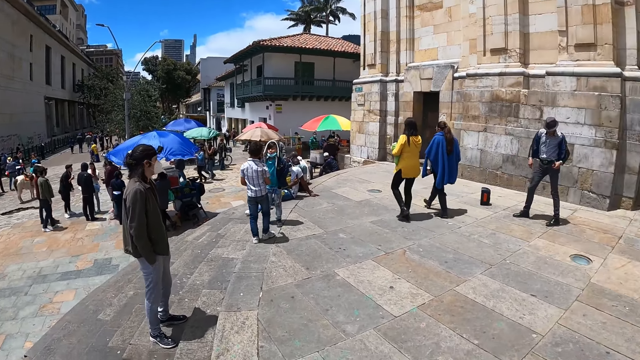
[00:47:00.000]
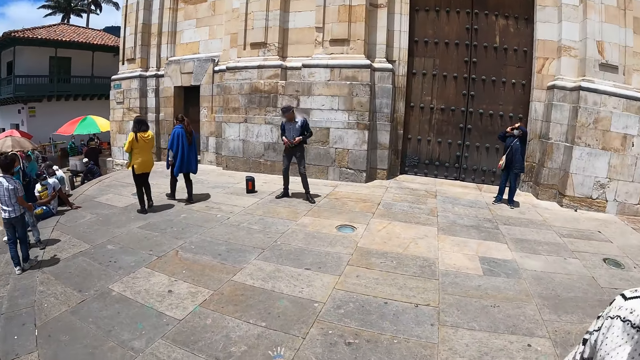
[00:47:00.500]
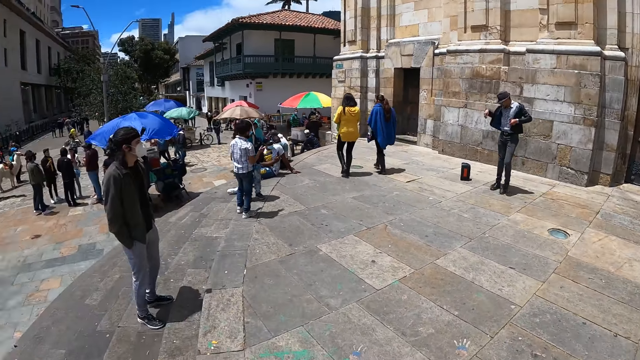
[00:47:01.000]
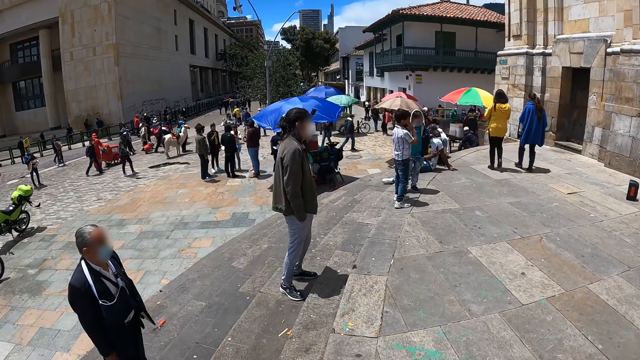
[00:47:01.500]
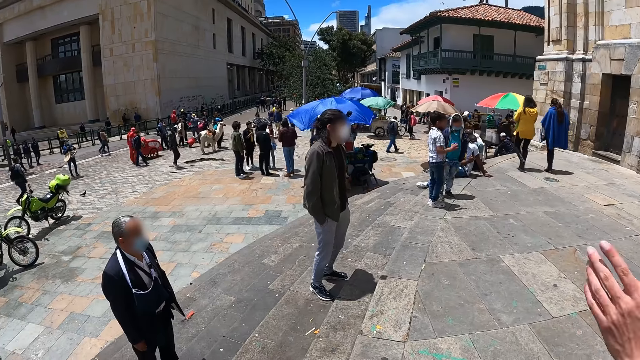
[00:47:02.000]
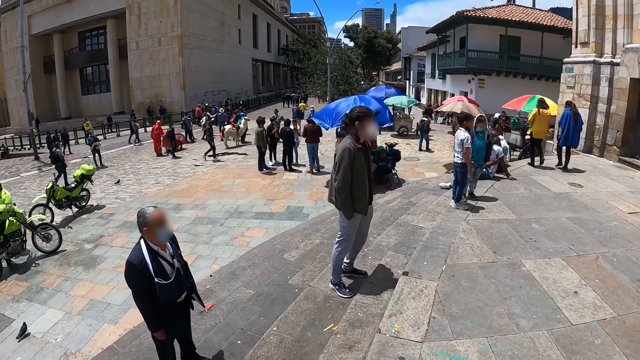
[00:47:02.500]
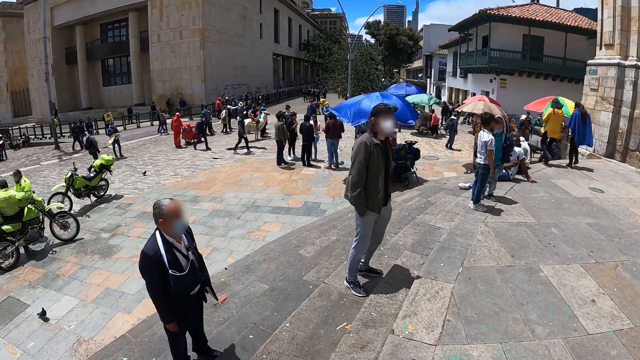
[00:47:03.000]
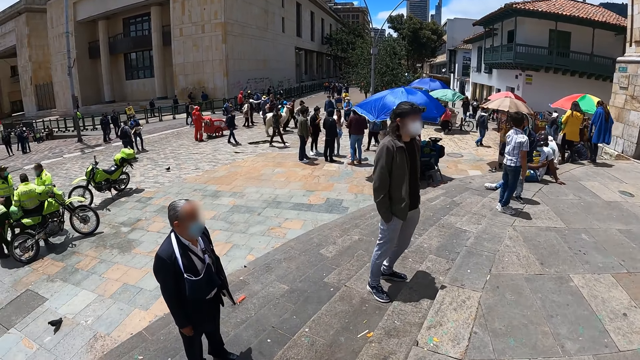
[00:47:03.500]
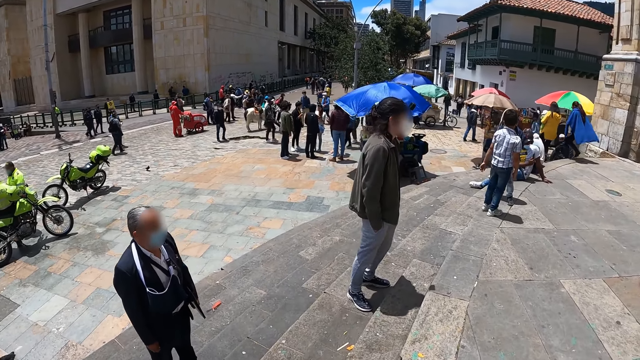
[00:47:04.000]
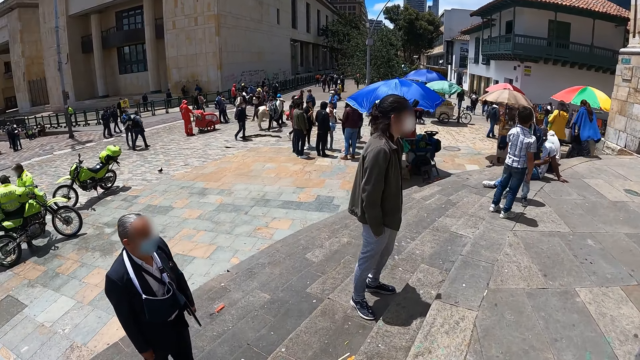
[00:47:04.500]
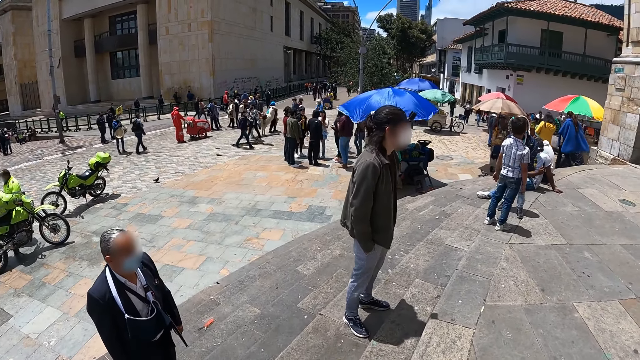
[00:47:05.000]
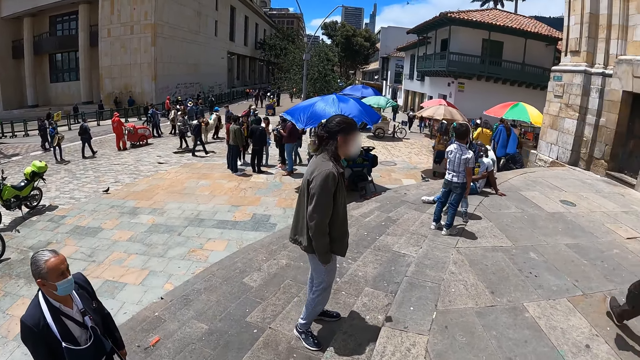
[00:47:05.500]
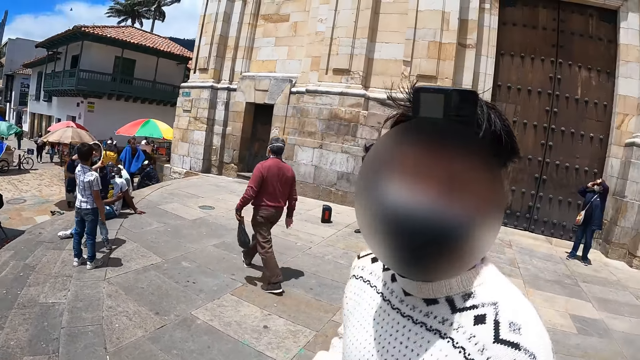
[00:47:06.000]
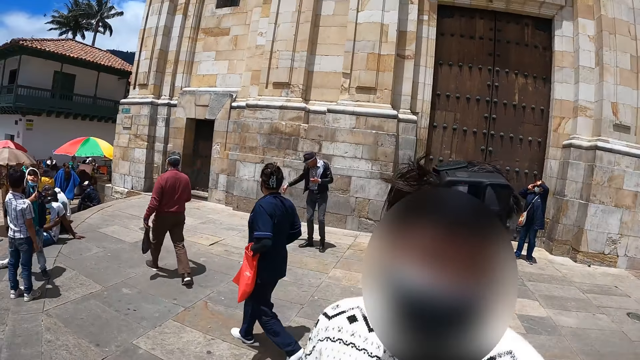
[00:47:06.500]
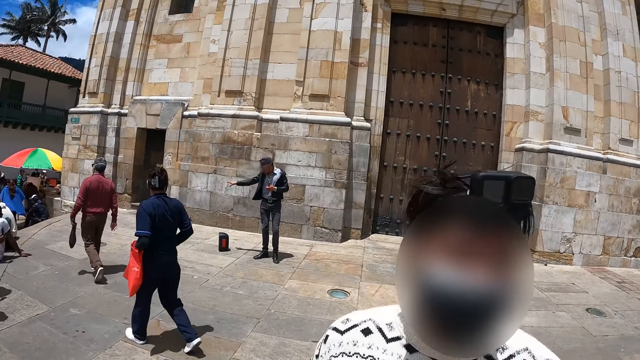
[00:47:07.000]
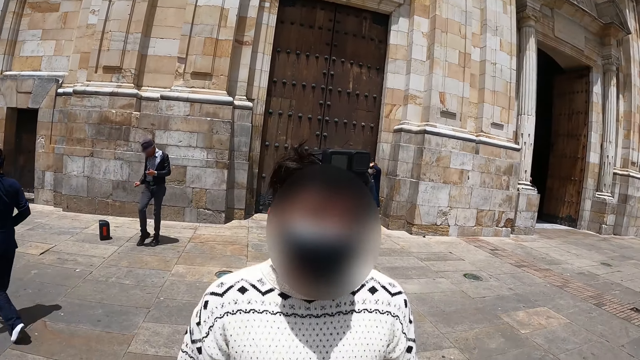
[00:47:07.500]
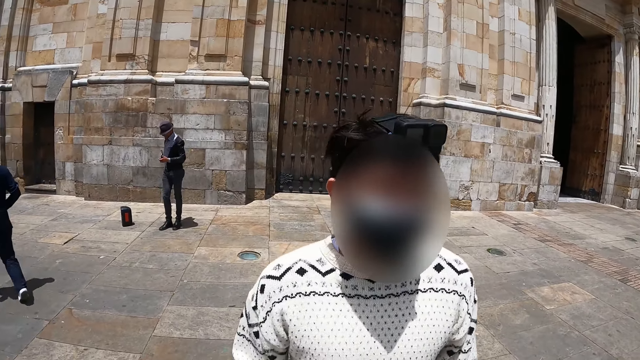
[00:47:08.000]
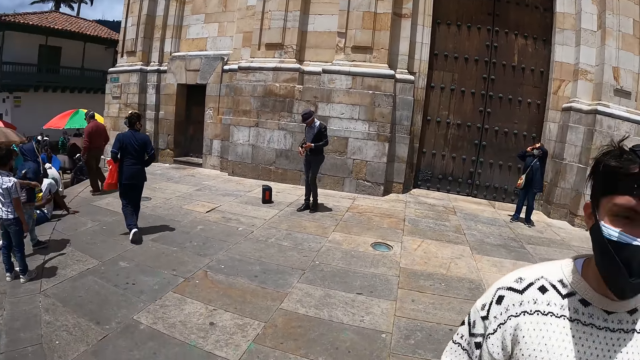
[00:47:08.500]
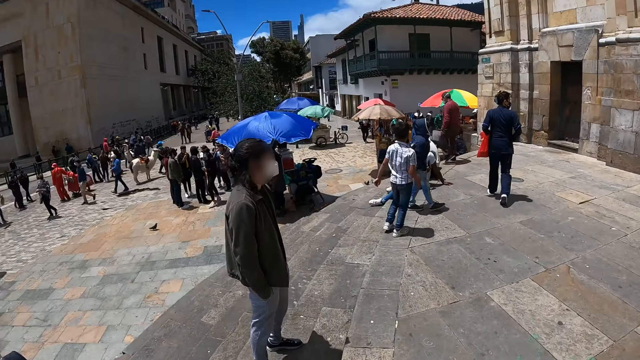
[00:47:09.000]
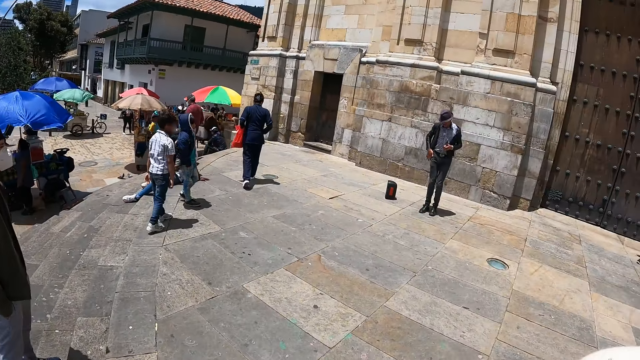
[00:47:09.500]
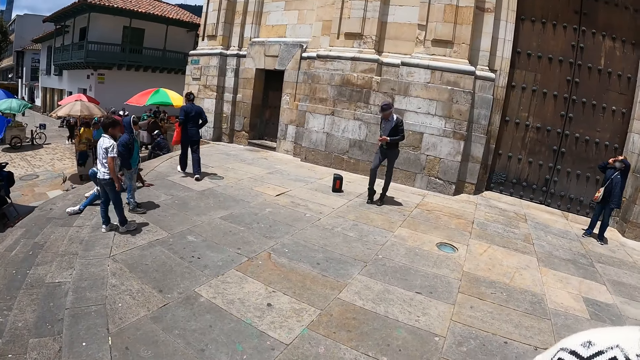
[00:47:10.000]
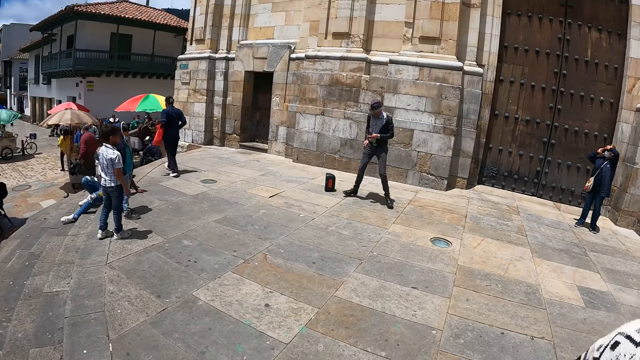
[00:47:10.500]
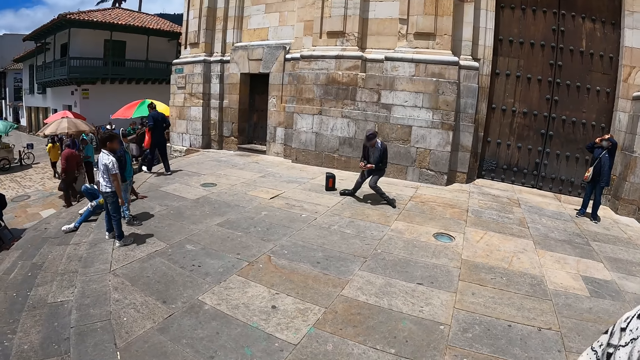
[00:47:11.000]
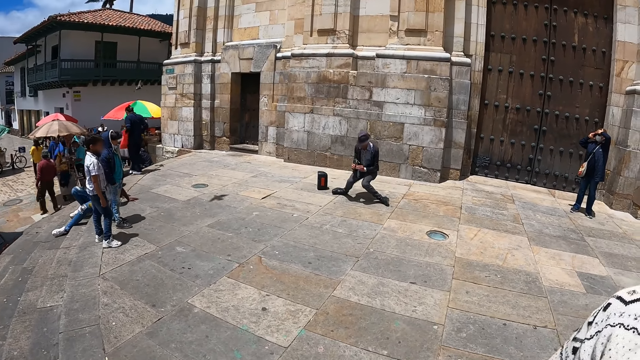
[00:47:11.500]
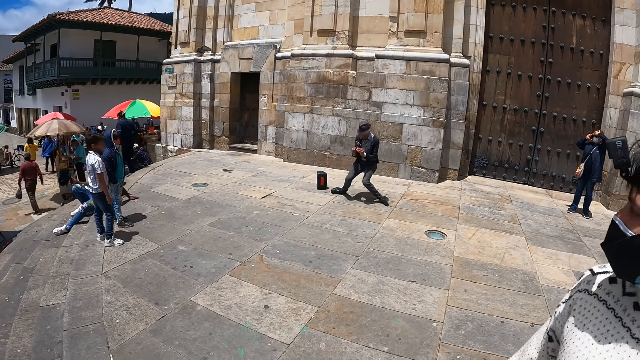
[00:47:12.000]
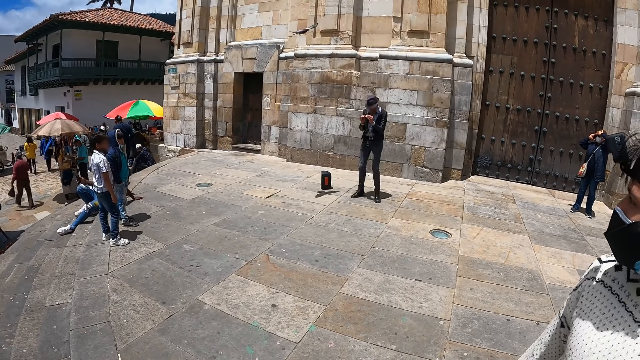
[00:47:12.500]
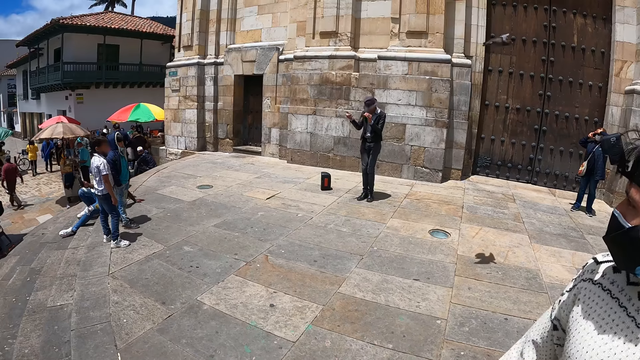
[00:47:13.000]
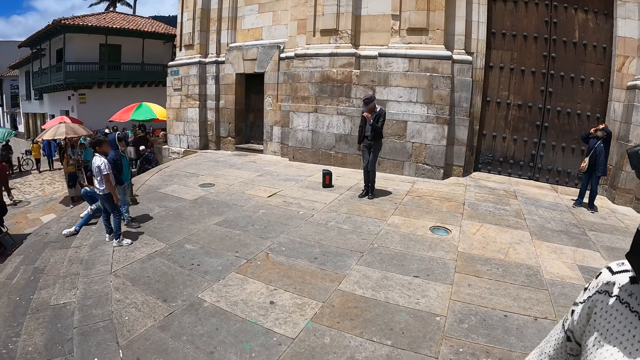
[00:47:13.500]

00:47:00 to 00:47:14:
The camera wearer looks at a man. They look around the park.

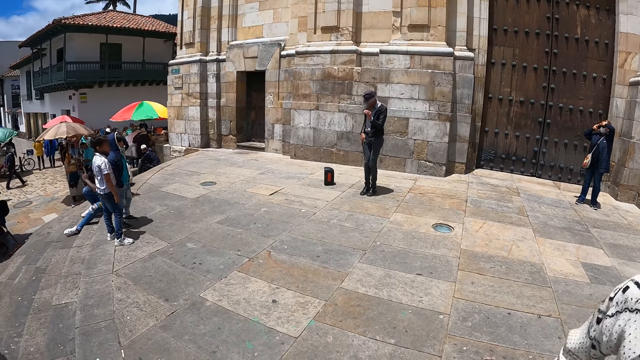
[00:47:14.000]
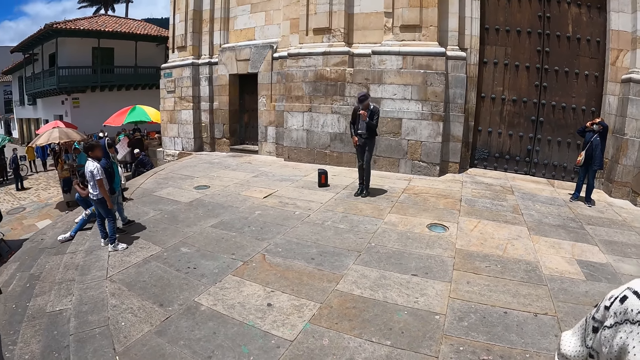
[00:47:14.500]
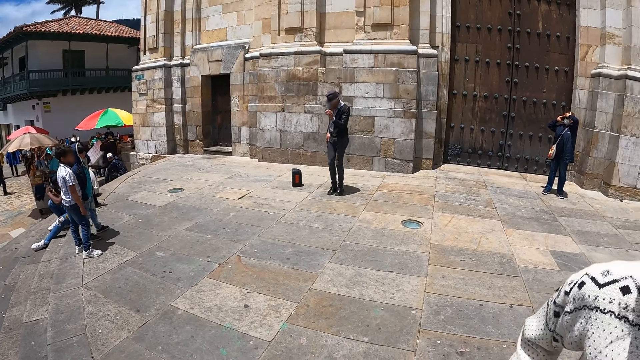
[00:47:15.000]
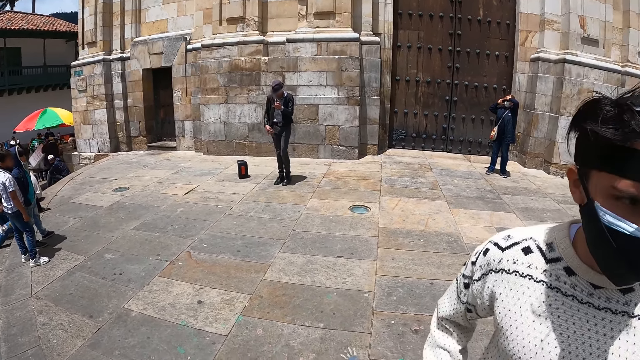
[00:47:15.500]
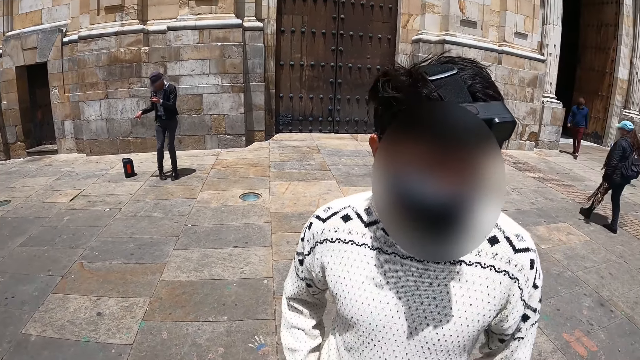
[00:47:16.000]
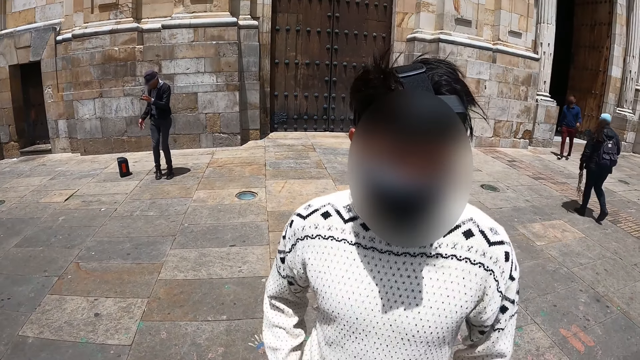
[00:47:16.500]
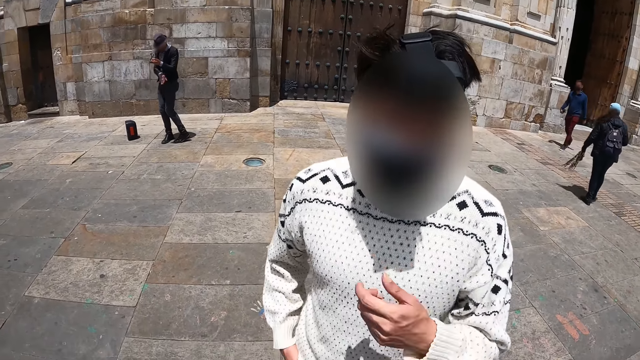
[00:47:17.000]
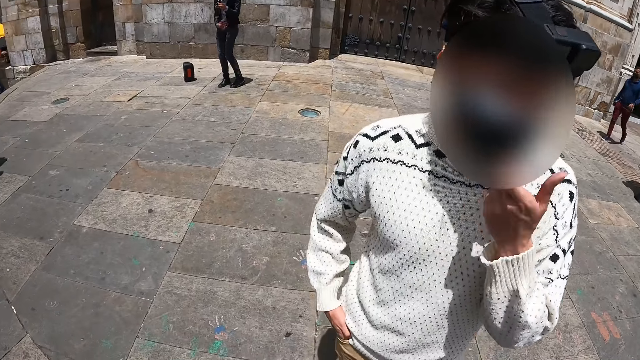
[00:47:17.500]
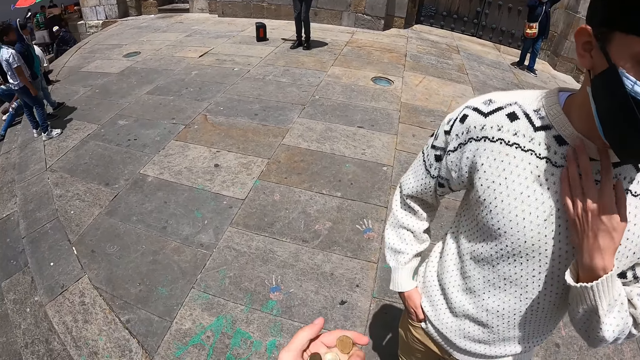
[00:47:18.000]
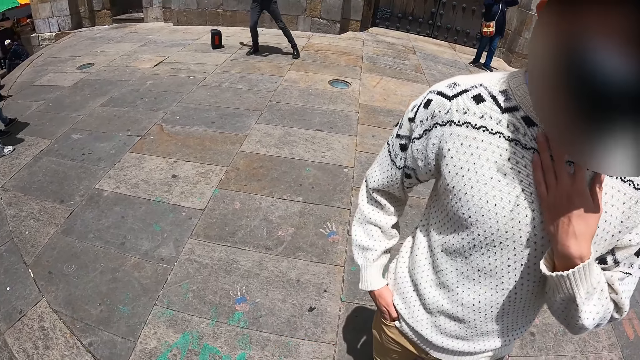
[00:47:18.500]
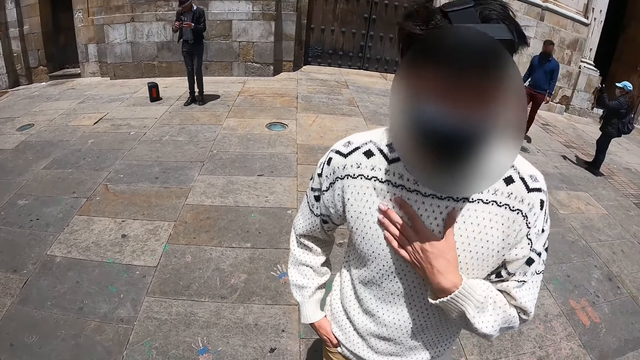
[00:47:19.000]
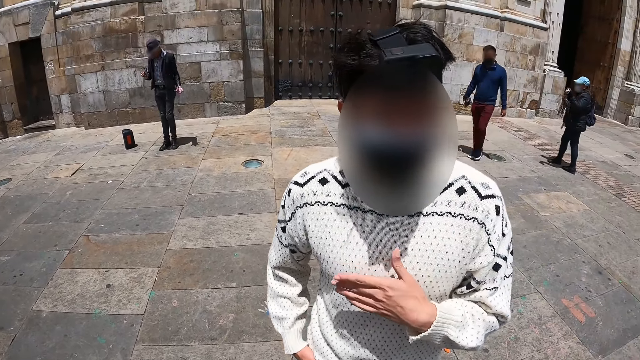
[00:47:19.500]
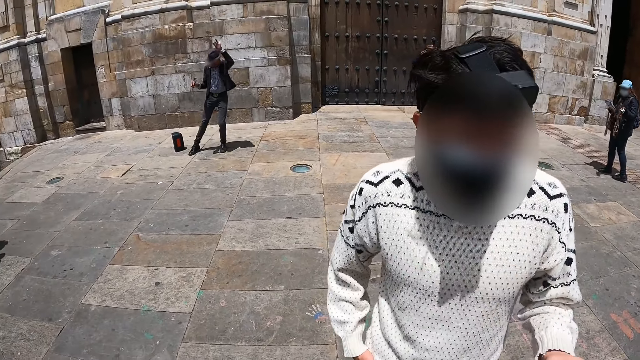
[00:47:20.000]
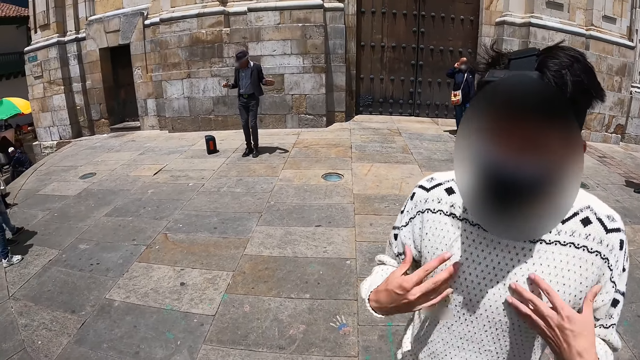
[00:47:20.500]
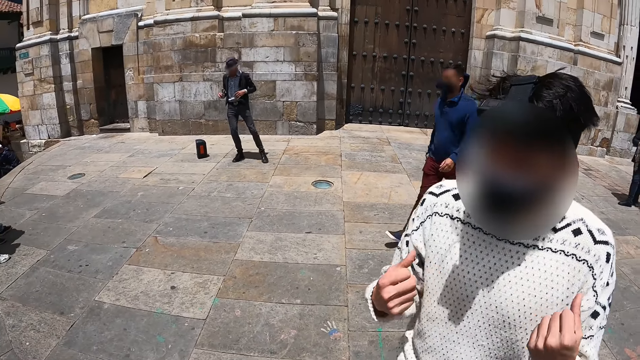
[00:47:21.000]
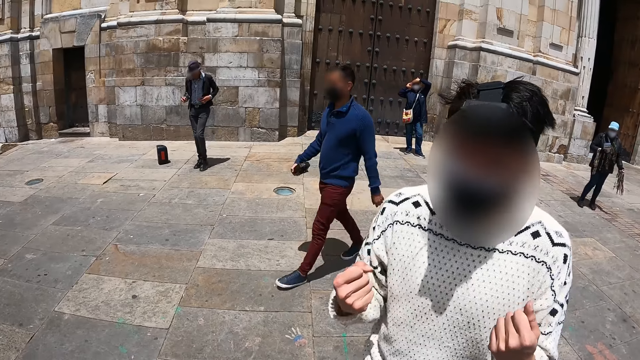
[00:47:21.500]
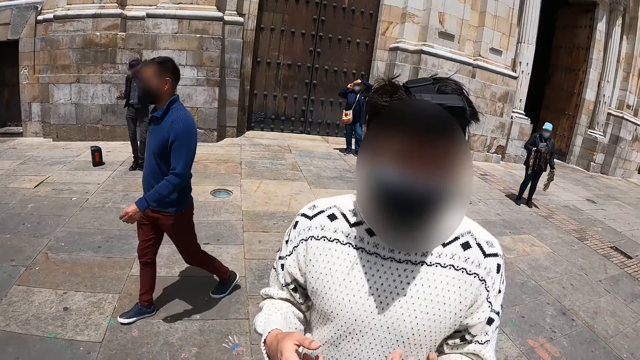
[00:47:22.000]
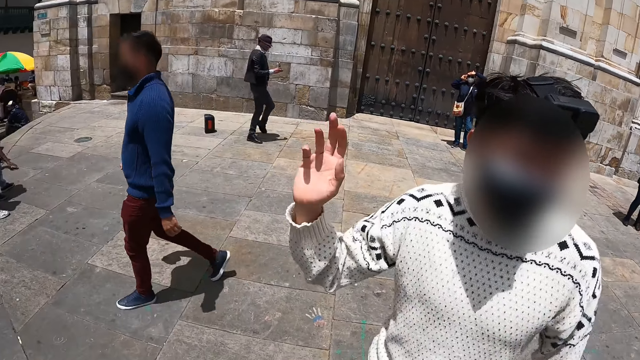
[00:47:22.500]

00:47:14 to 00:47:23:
A man lifts his hand. The camera wearer talks with the man. The man gestures with his hands.
